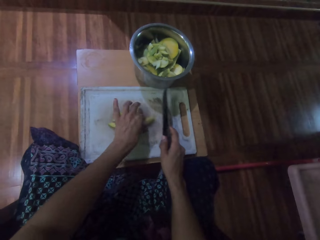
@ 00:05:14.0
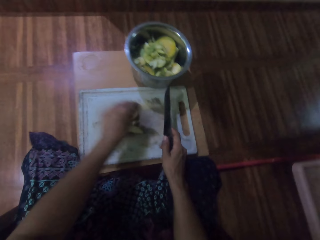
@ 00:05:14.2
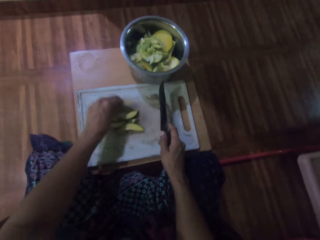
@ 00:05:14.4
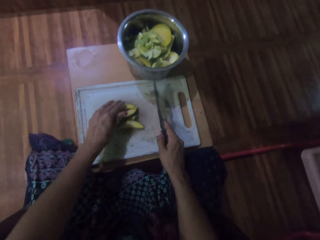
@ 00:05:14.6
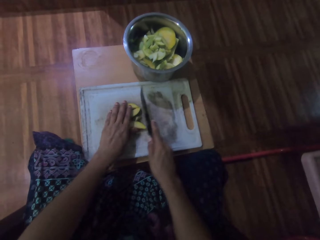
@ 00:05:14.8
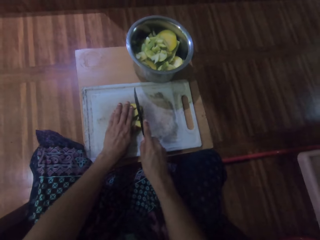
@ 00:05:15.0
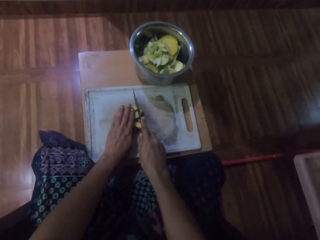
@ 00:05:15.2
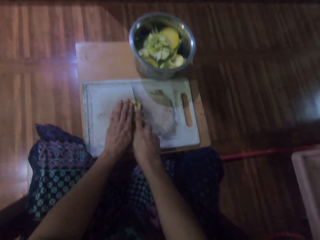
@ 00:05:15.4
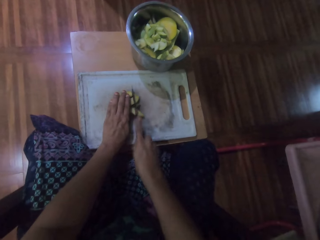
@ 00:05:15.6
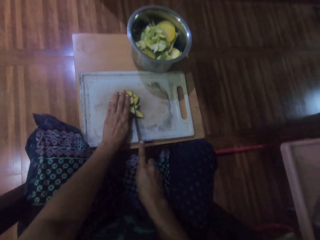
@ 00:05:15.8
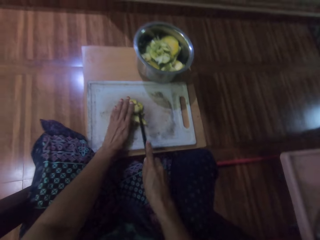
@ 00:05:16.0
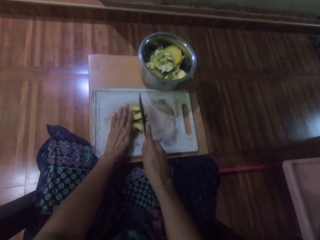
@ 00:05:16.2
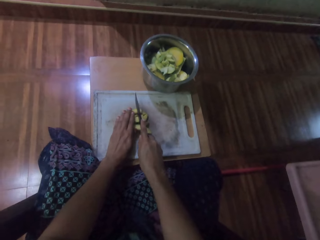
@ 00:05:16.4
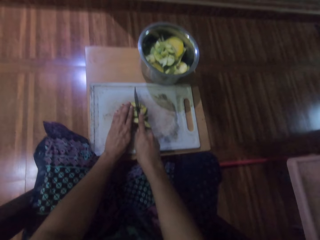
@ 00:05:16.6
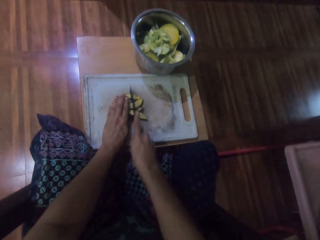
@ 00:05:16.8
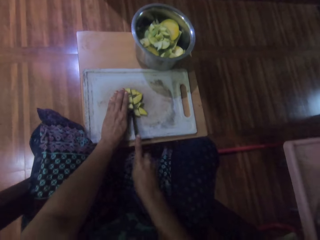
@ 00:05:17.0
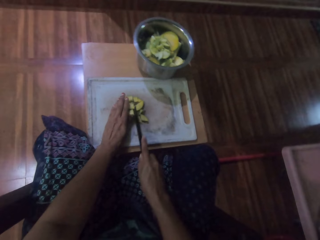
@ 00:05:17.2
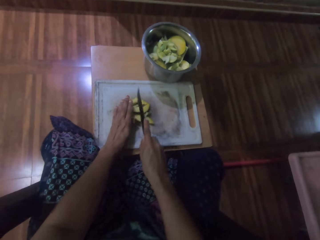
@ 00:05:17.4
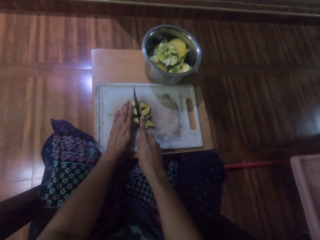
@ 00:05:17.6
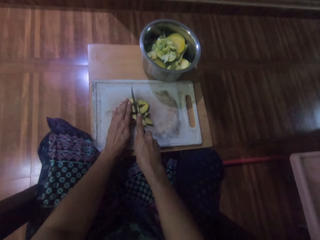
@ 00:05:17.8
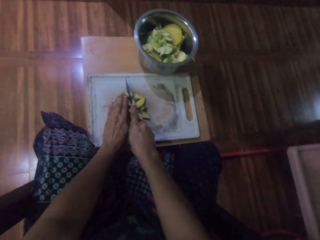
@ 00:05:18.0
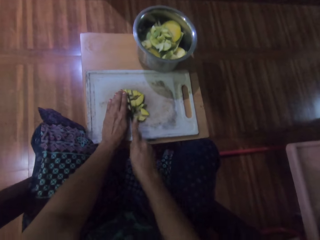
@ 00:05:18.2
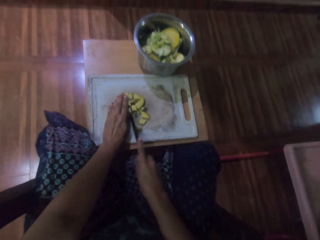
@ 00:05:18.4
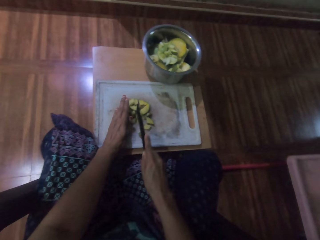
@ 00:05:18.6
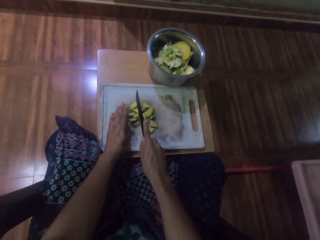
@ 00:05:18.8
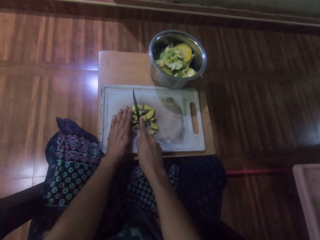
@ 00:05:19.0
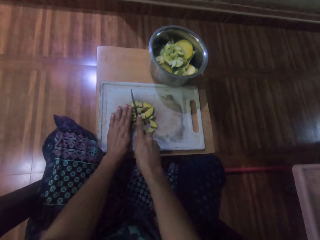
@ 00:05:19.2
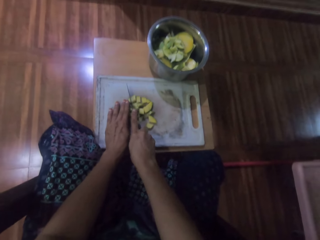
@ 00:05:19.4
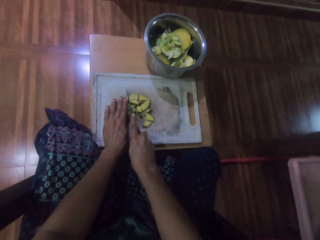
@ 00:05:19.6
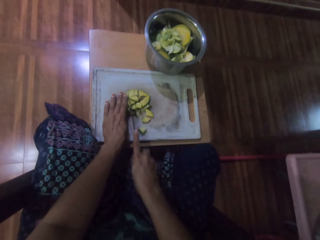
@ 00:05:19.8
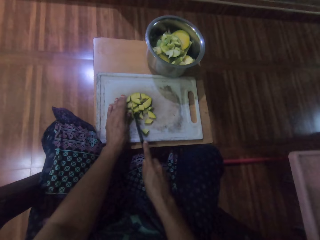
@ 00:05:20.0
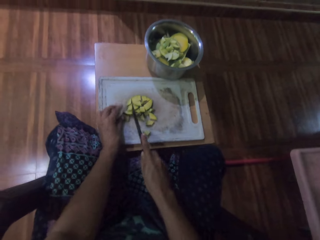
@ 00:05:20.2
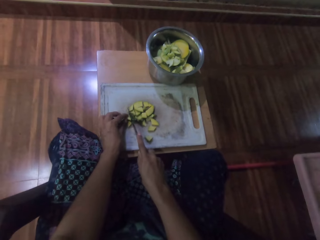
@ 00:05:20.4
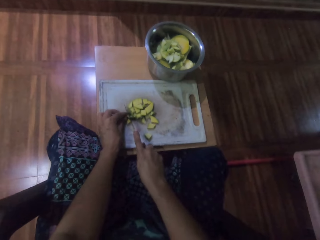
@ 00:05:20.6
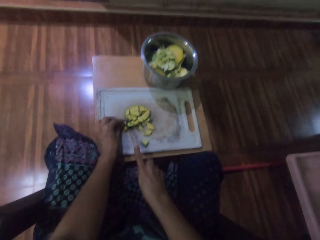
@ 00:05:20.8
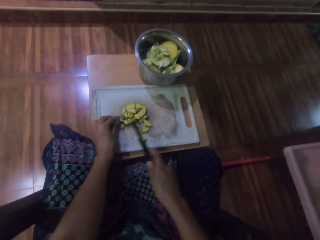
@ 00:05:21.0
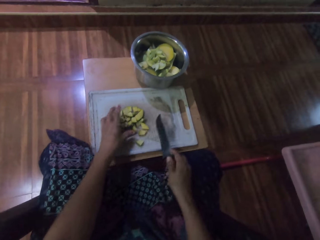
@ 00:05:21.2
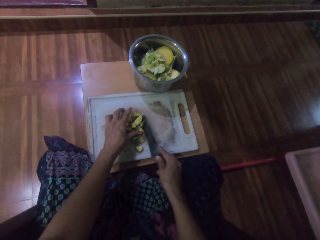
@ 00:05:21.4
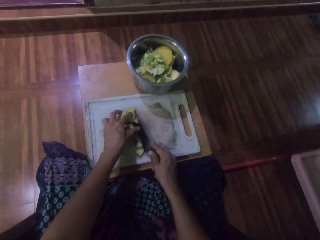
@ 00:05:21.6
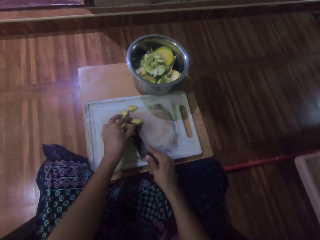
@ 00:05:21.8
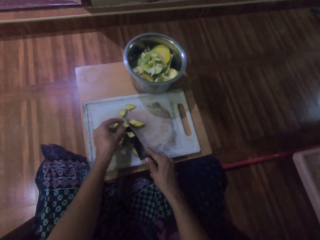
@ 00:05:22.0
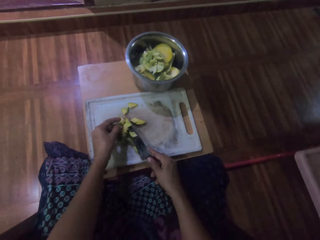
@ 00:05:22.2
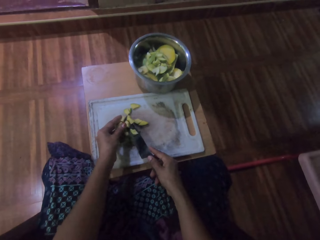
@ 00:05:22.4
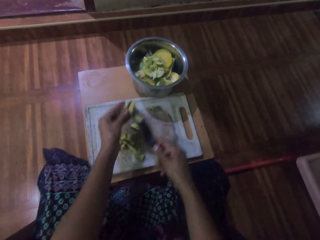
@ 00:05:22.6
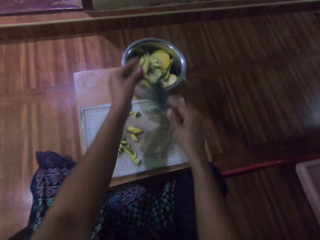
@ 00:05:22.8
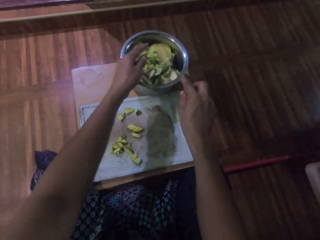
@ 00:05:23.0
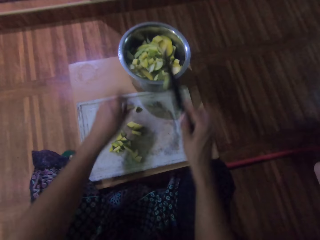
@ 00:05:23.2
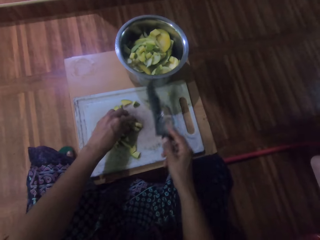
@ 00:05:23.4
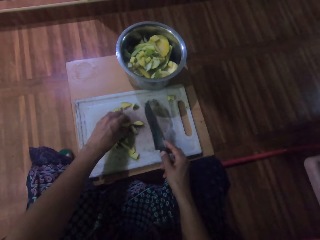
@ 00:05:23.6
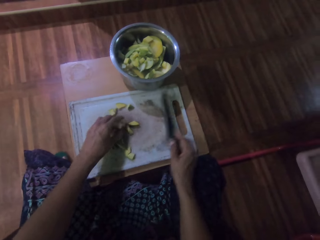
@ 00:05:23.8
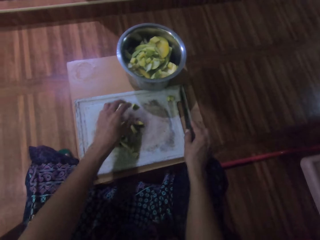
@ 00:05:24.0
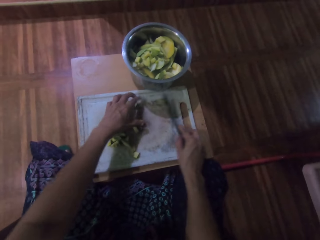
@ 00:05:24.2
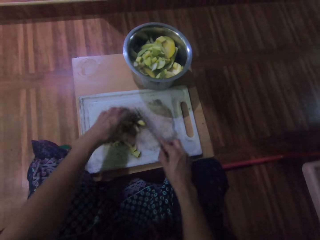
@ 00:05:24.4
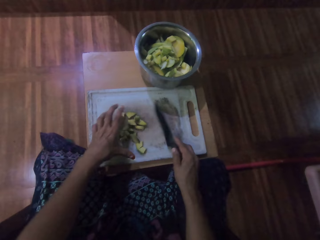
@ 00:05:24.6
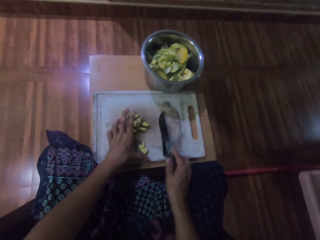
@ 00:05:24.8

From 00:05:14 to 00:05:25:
The camera wearer dices the potato. They pick up the potato pieces and drop the potato pieces in a pot.

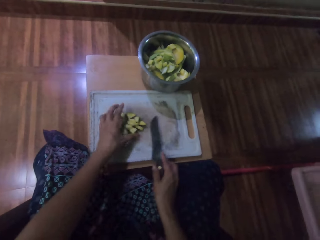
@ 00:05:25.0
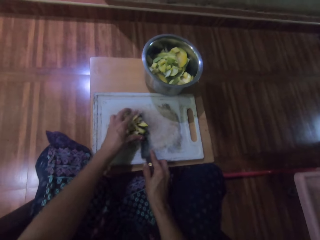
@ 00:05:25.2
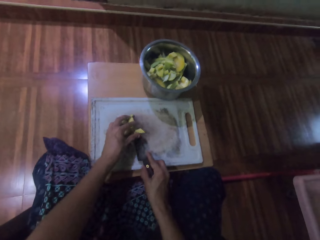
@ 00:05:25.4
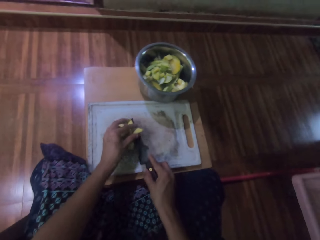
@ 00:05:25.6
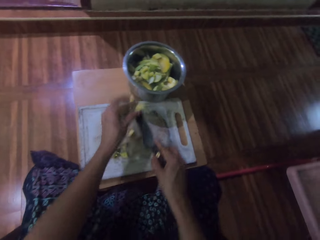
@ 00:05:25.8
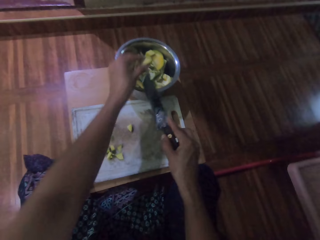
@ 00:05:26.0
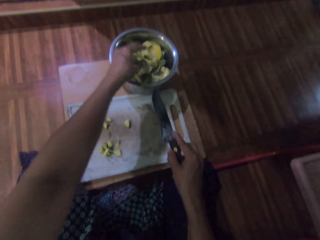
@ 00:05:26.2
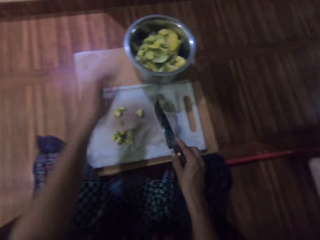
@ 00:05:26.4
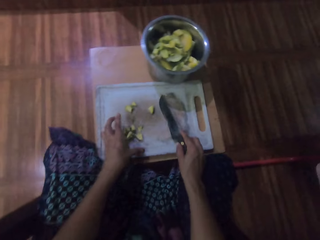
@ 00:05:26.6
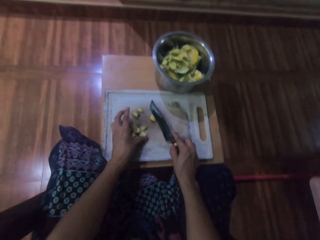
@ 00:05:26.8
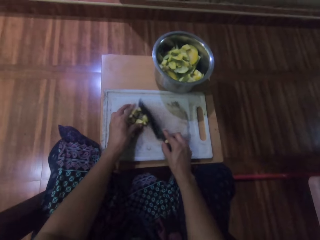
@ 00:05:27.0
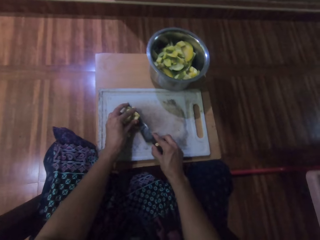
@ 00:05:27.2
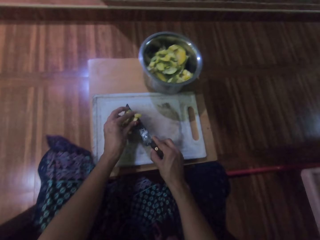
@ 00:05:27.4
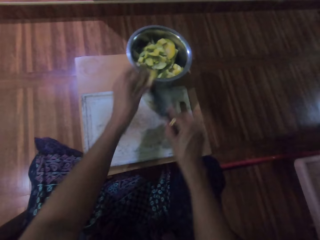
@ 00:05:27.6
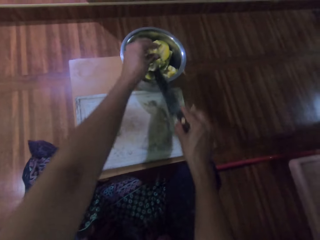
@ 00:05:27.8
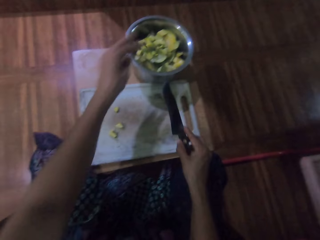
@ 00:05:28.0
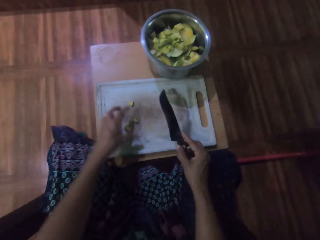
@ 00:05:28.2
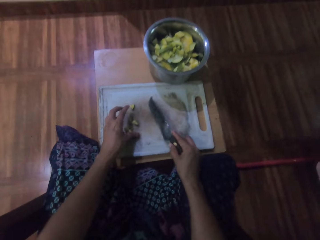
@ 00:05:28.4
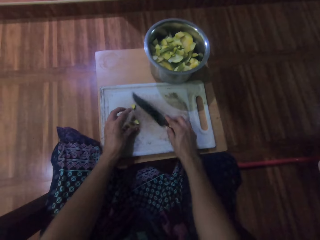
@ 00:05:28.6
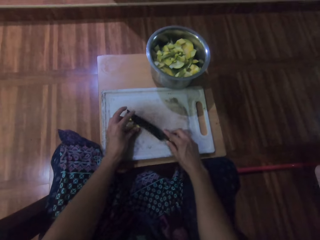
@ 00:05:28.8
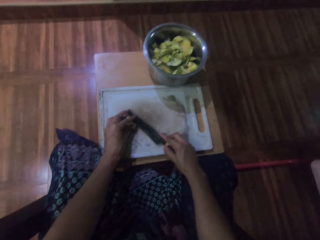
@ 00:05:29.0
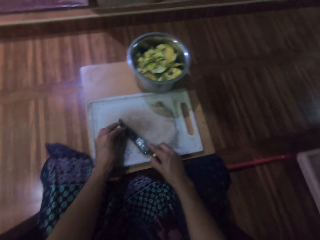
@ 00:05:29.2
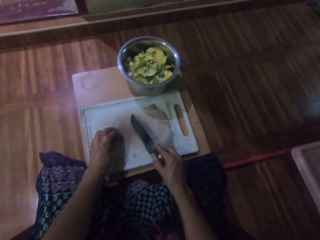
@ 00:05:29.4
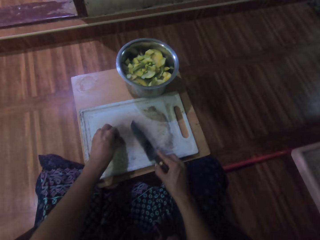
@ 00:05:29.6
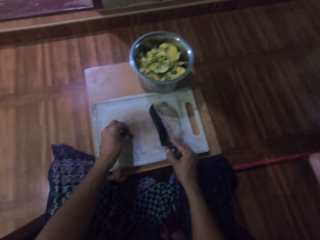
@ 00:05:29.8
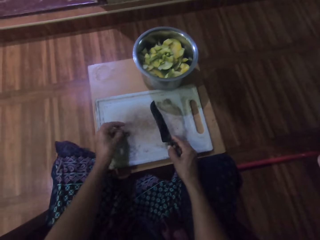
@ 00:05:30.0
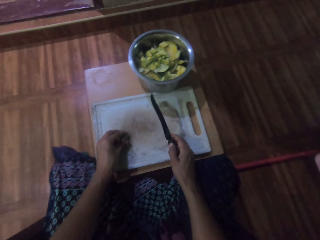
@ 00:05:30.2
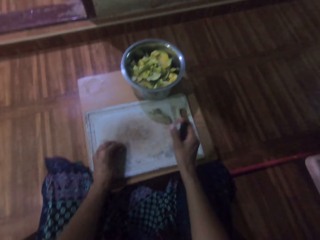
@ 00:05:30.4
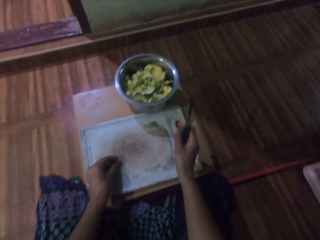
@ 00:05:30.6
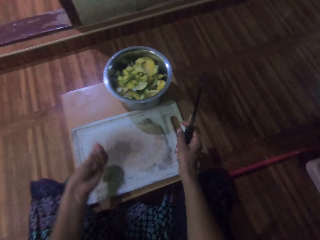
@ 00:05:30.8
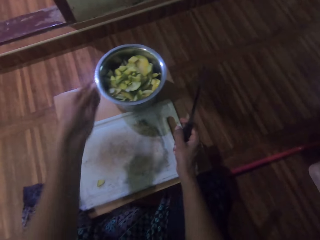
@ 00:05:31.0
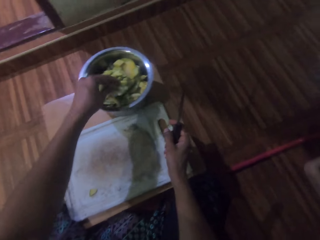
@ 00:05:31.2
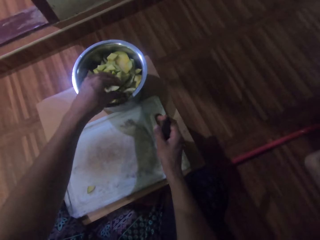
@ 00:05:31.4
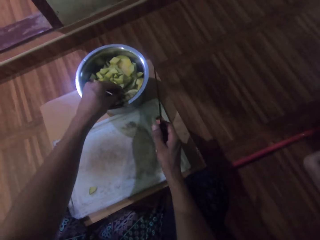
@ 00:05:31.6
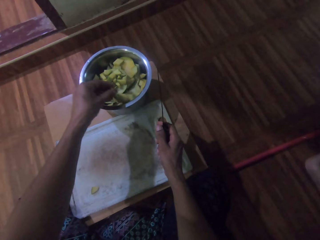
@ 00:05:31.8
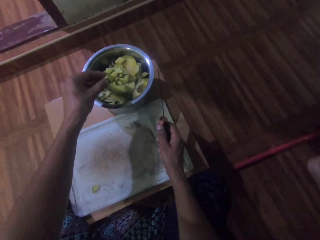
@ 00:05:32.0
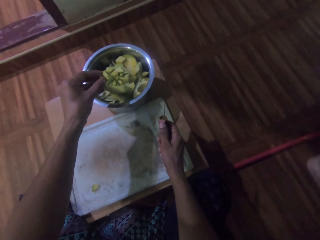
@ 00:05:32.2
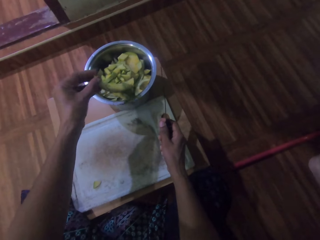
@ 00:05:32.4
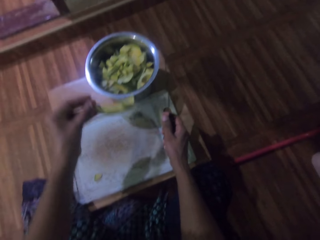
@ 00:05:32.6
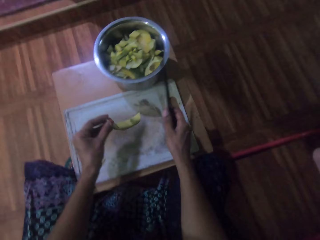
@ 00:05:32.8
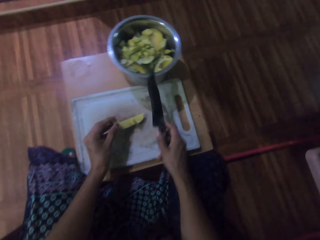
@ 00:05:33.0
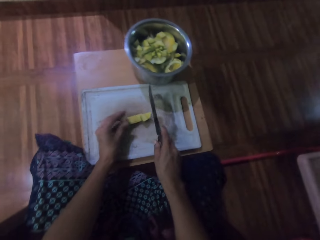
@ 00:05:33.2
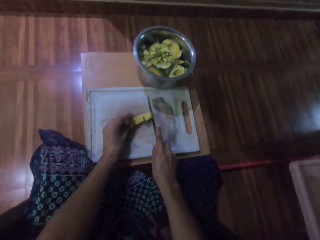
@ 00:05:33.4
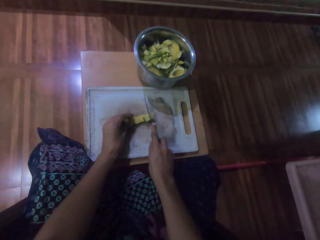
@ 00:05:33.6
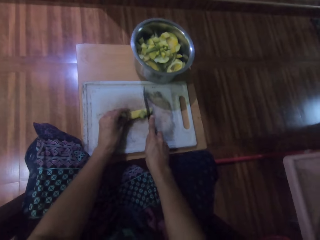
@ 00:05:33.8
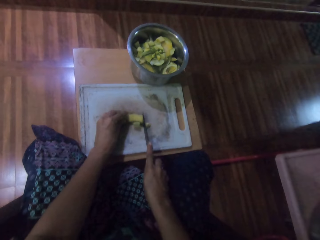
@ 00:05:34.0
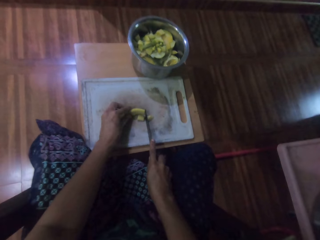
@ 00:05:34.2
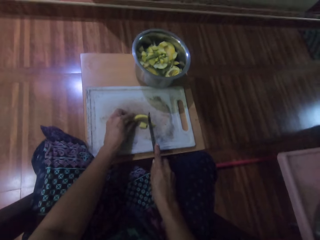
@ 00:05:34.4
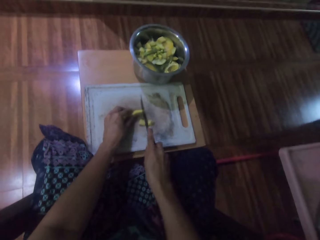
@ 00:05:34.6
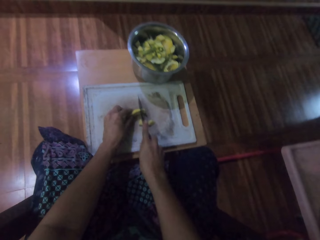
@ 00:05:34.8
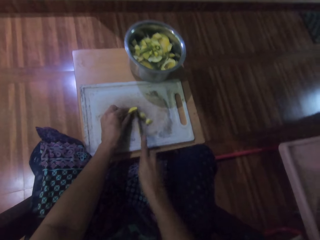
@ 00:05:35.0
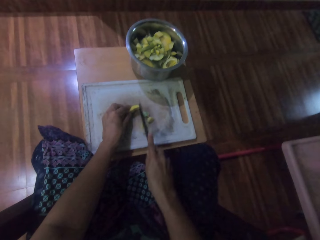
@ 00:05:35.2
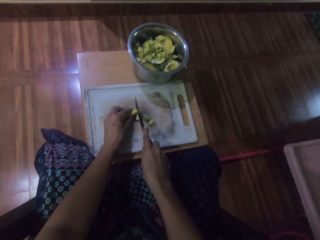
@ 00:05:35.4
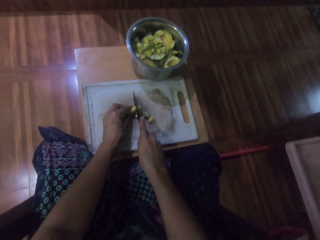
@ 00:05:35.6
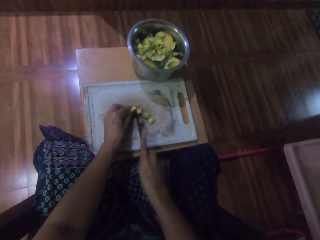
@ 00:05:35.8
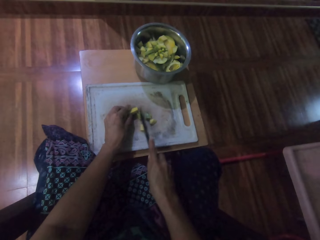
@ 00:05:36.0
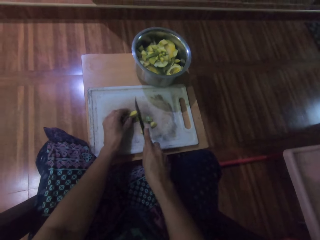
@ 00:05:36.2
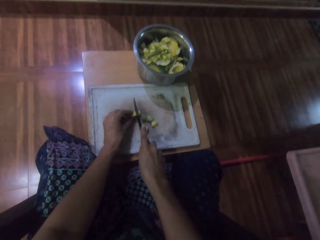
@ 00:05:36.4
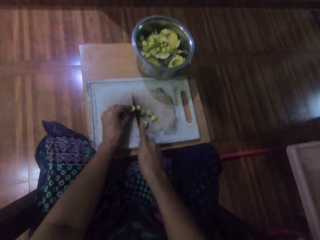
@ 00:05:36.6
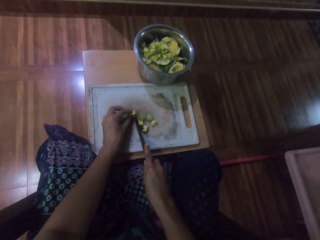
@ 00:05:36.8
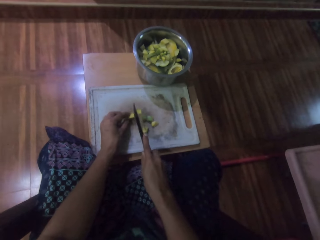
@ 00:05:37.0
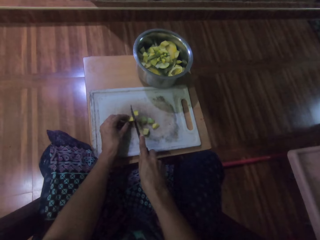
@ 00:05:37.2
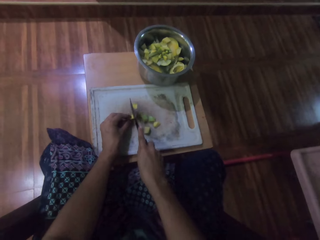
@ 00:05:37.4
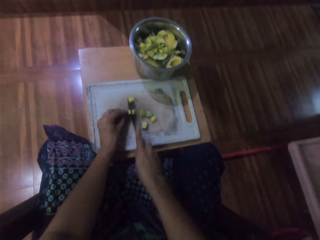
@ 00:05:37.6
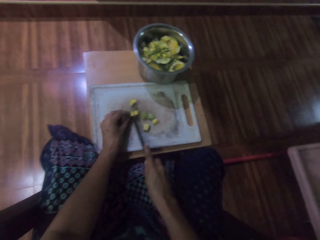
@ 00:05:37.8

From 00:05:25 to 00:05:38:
The camera wearer picks up the potato pieces and drops the potato pieces in a pot. They pick up the potato pieces and drop the potato pieces in the pot. They pick up the potato pieces and drop the potato pieces in the pot. They pick up a potato from the pot. They dice the potato.
